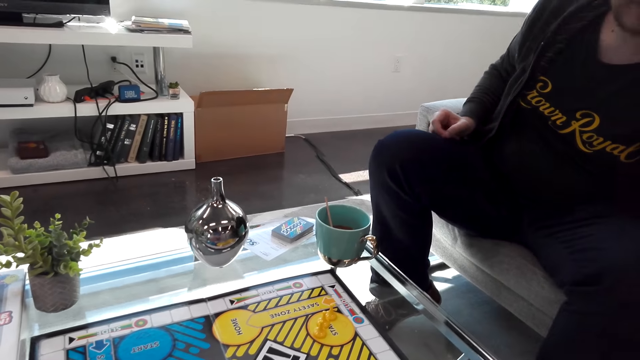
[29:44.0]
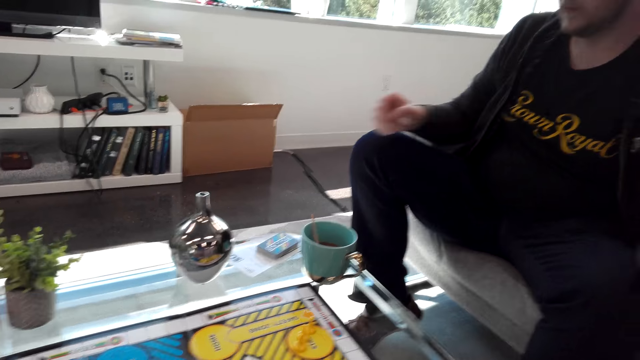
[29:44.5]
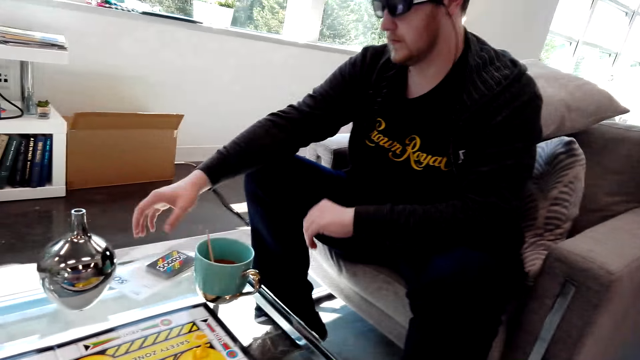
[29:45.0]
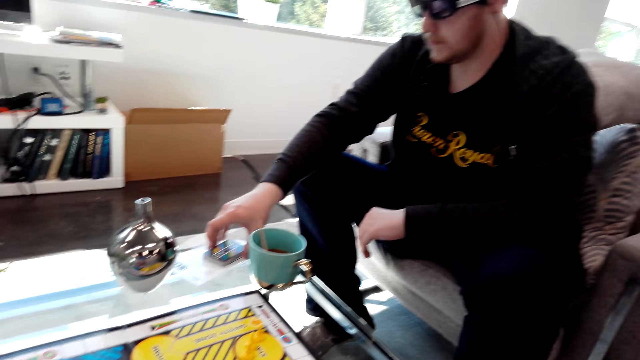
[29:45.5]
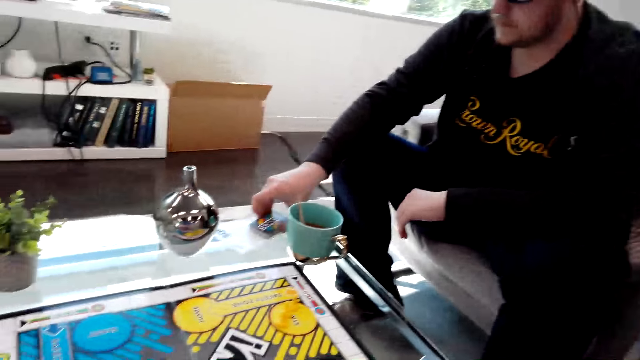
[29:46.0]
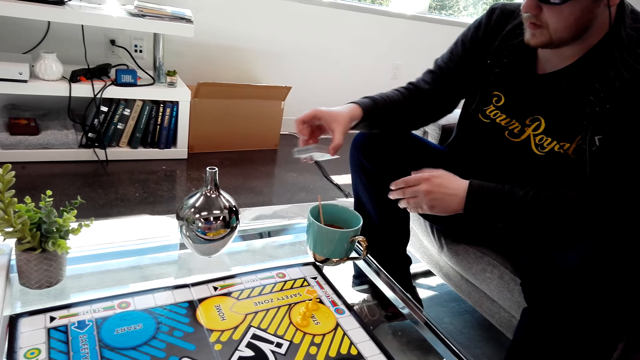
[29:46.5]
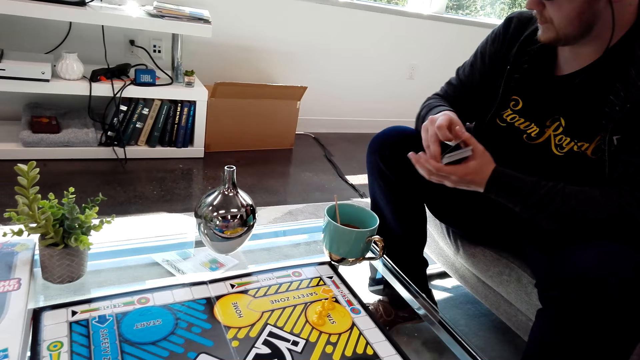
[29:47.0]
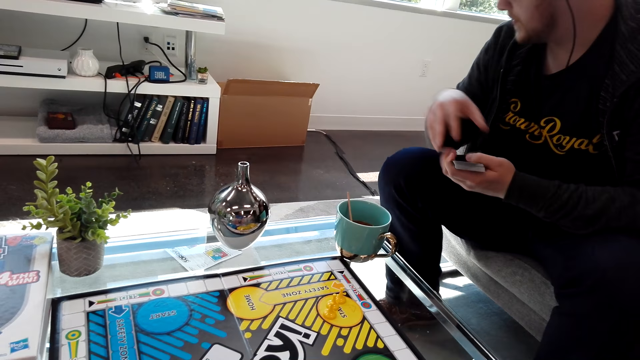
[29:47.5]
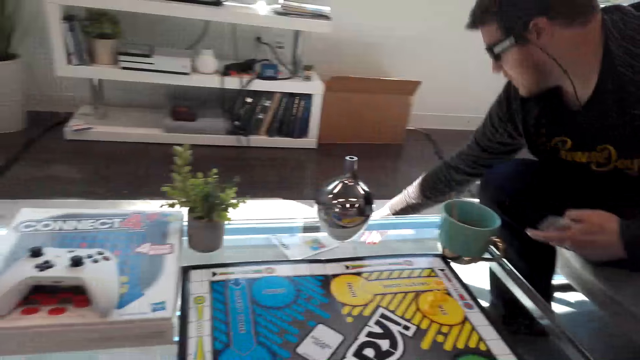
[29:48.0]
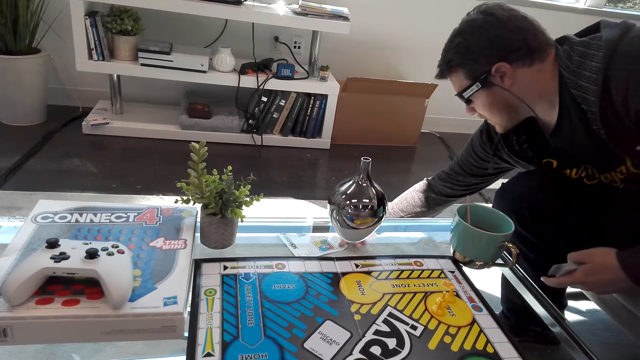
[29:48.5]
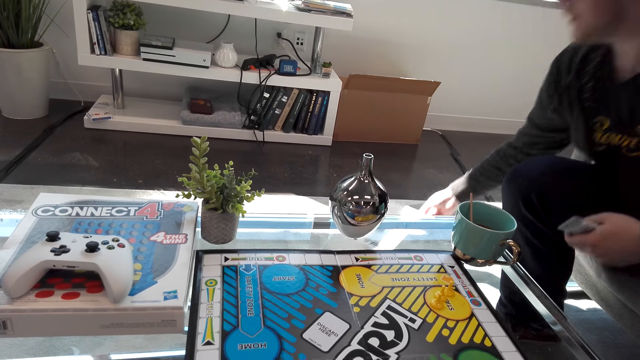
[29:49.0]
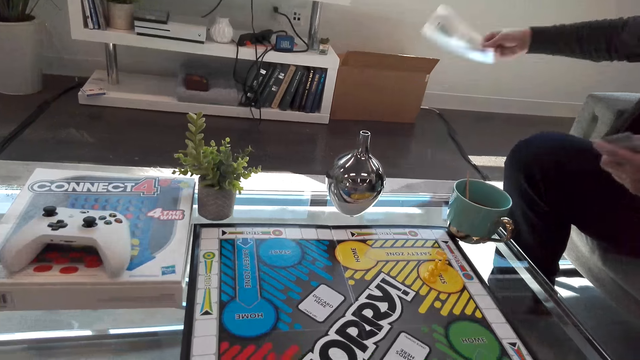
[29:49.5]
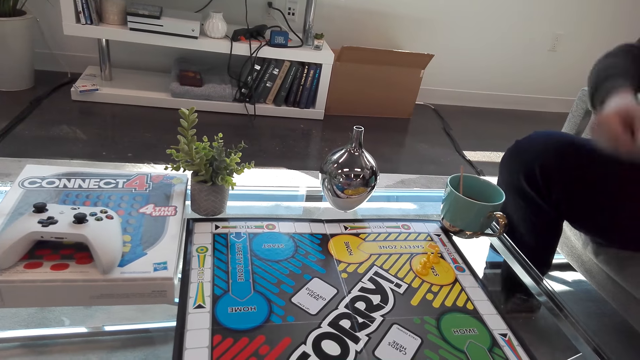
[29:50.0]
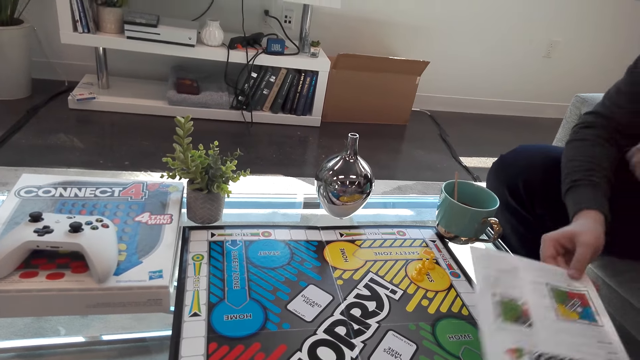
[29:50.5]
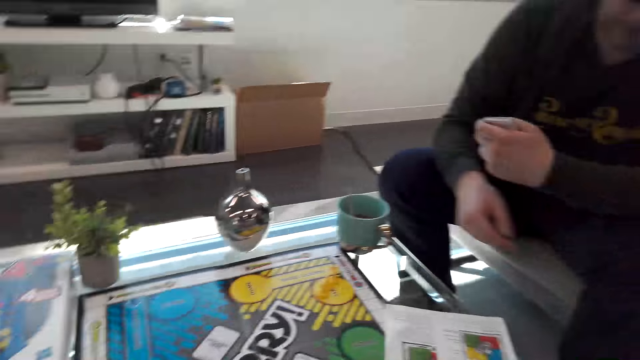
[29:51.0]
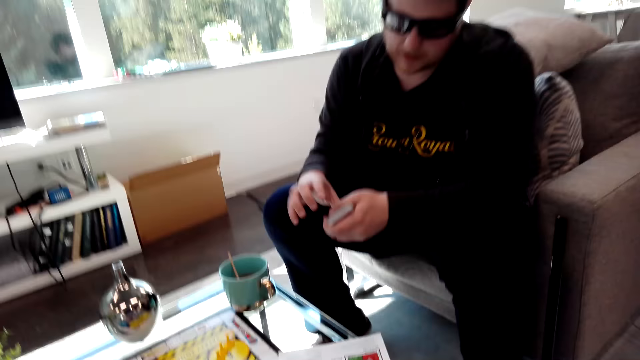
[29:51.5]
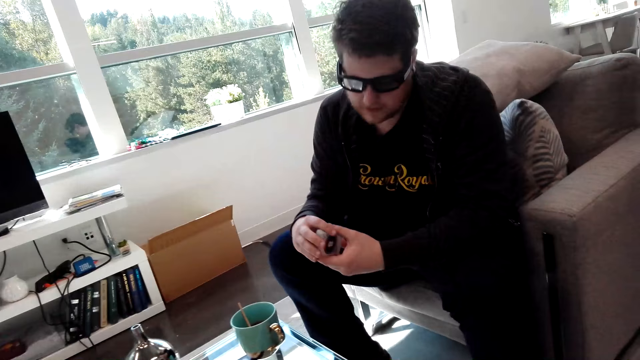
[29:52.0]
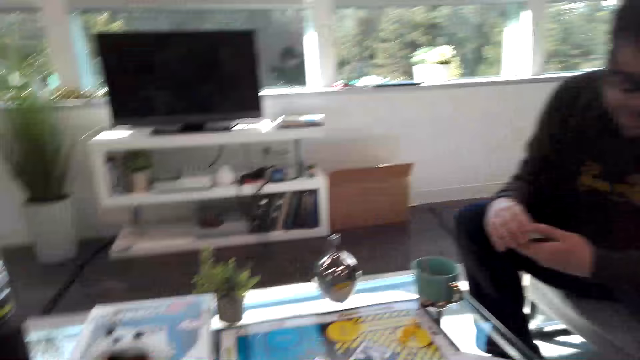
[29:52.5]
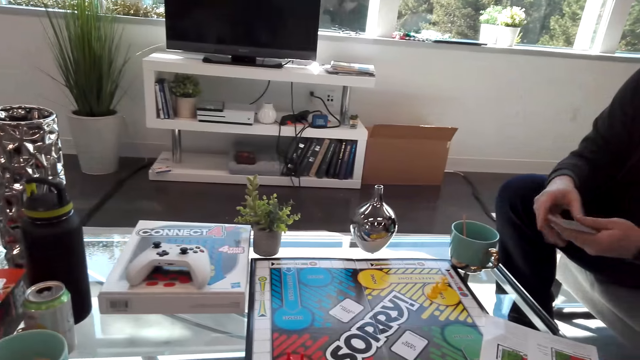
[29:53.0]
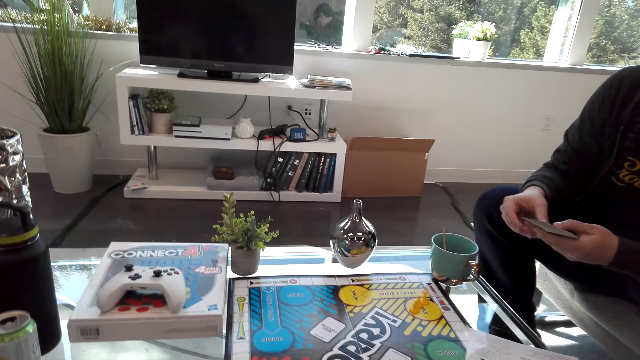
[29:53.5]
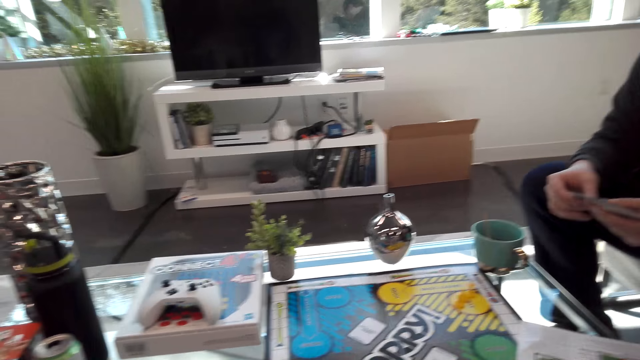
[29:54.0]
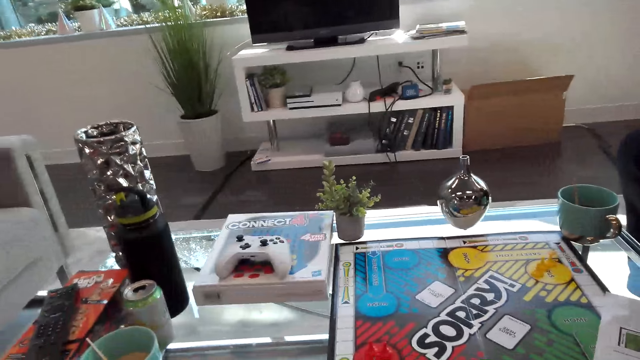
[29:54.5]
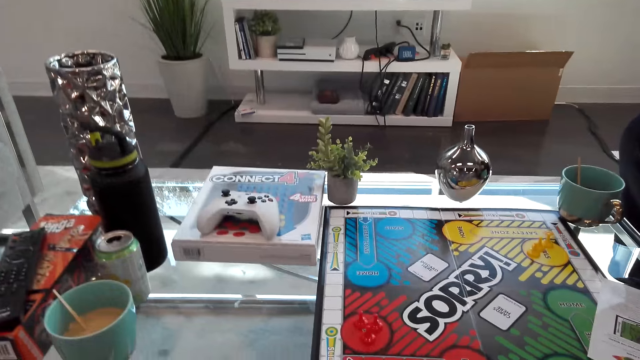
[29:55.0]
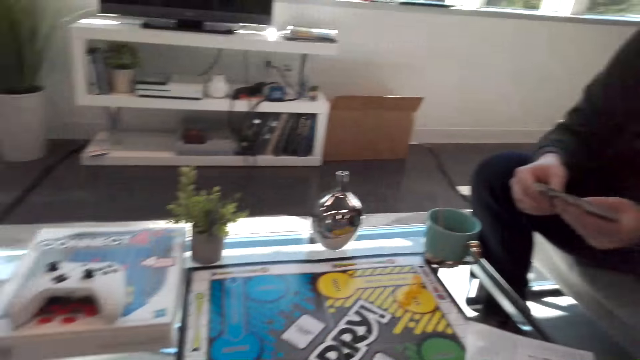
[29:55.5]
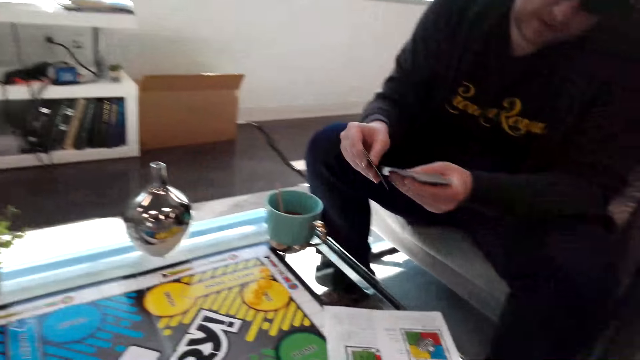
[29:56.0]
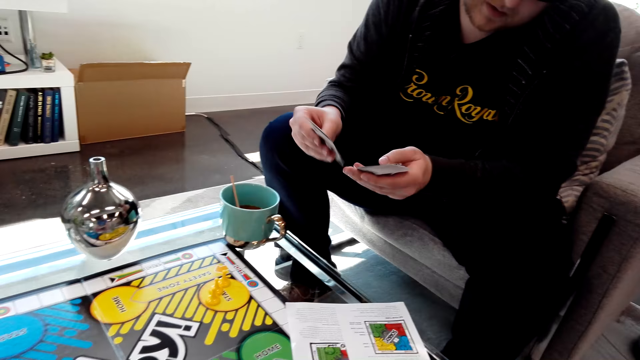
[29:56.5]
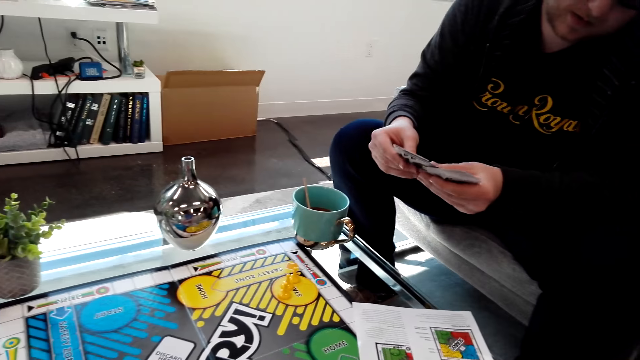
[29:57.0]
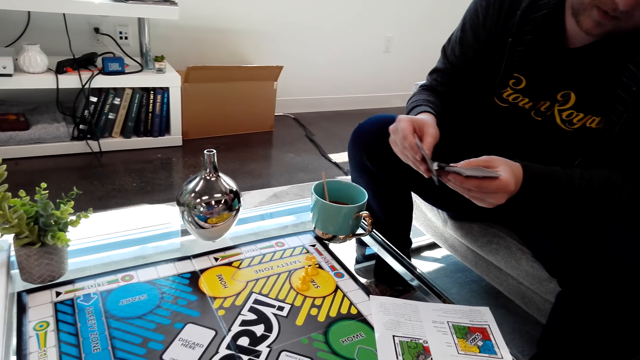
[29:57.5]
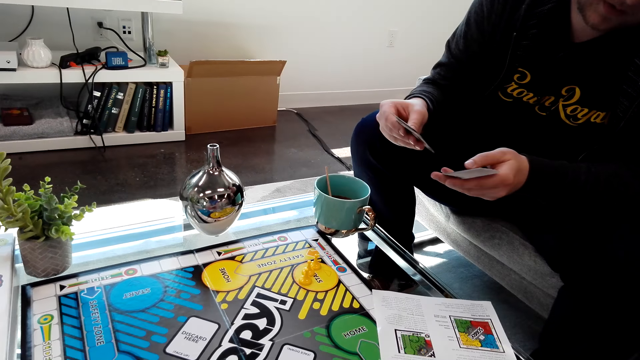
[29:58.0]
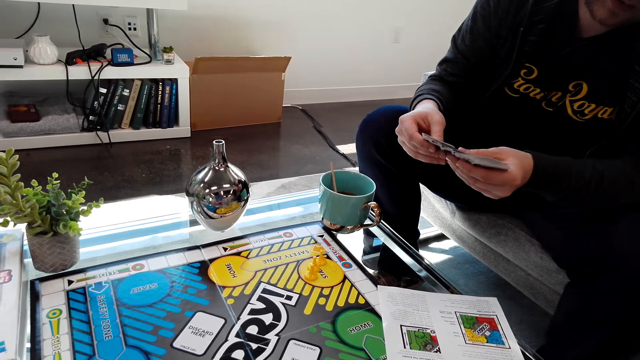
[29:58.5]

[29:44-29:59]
A person picks up the cards. The person picks up the instruction paper, puts the instruction paper on the table, and shuffles the cards.

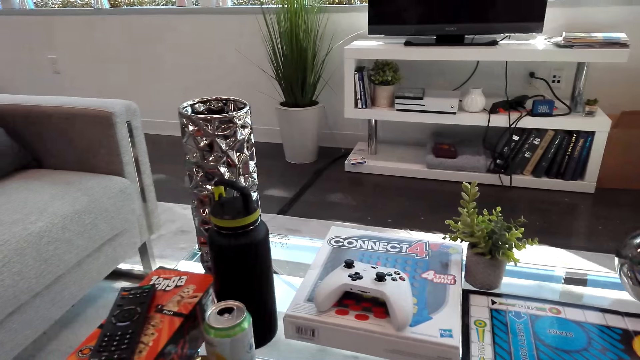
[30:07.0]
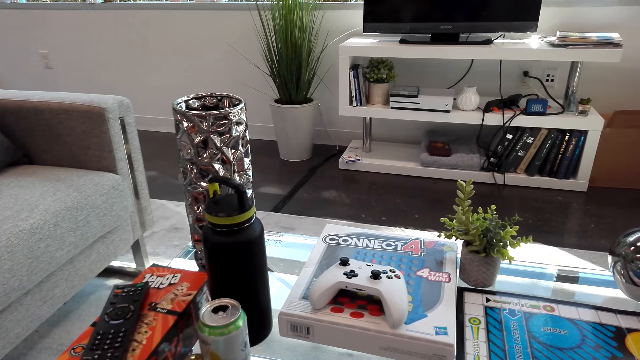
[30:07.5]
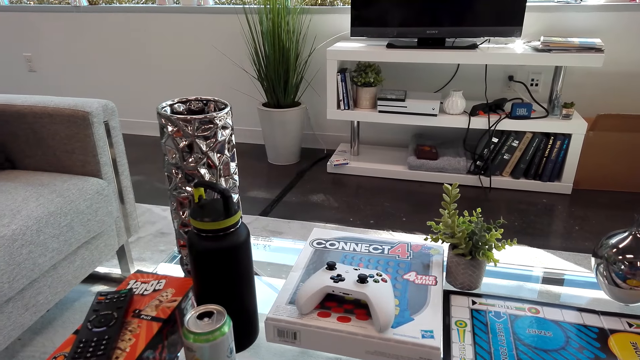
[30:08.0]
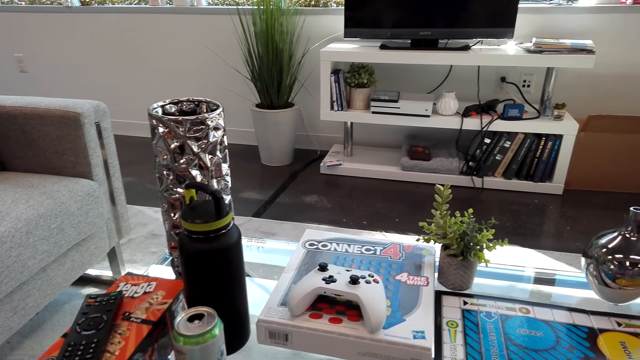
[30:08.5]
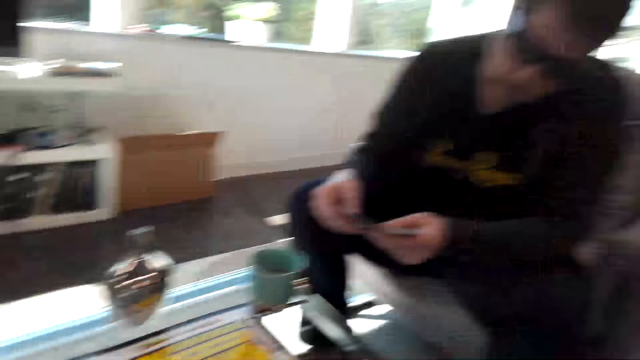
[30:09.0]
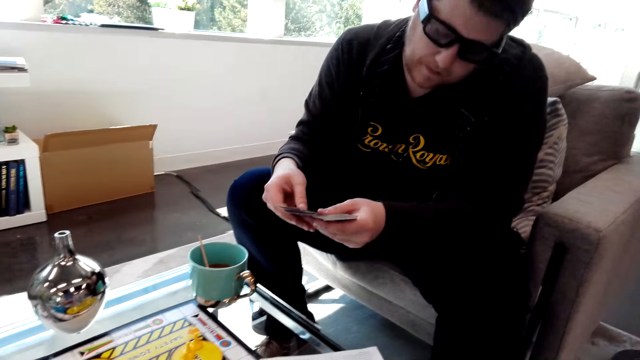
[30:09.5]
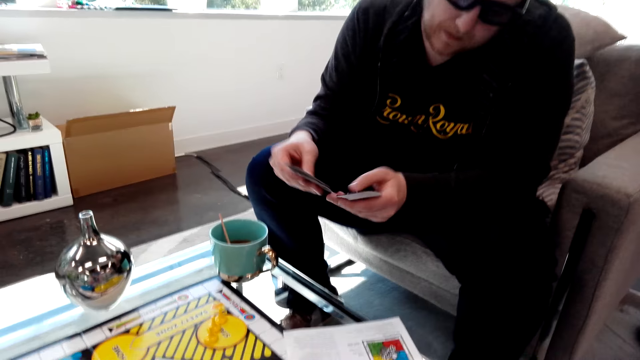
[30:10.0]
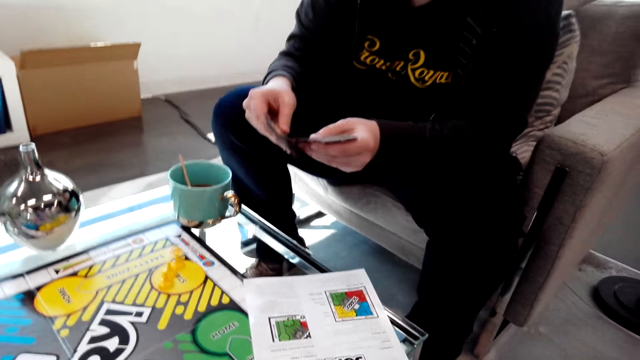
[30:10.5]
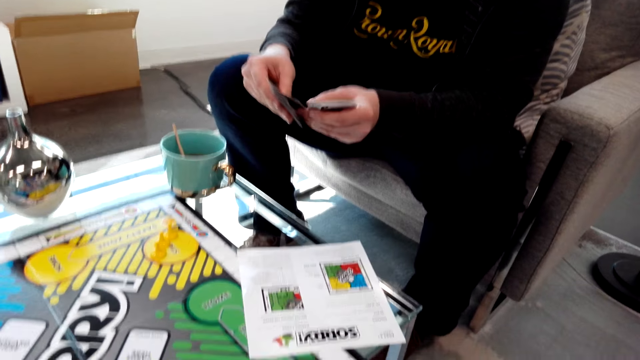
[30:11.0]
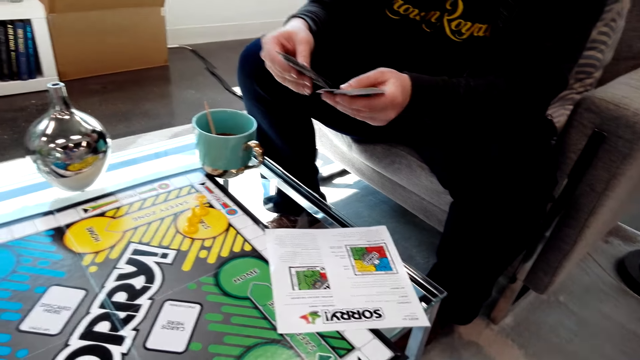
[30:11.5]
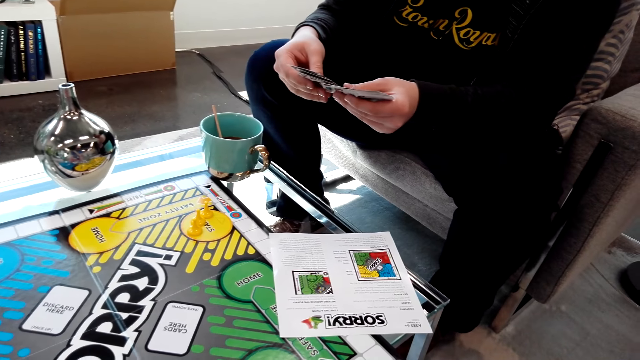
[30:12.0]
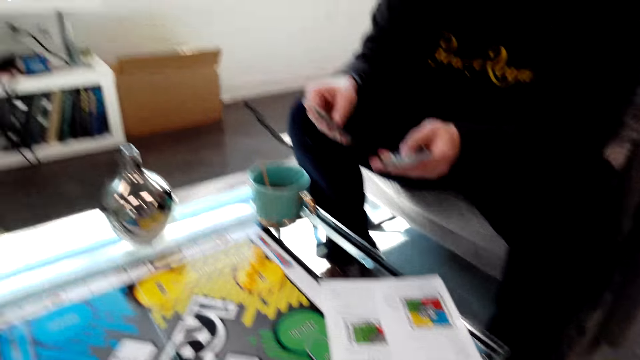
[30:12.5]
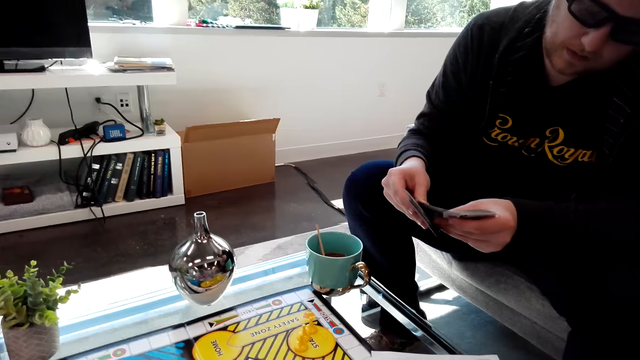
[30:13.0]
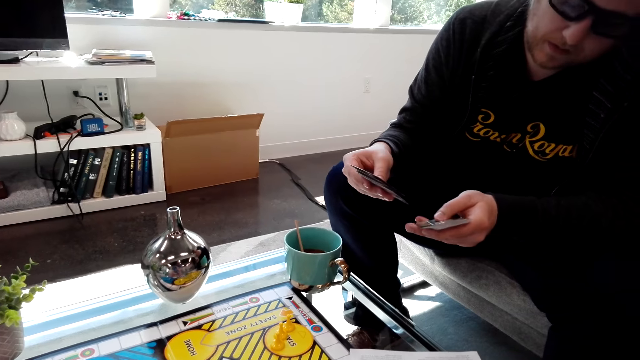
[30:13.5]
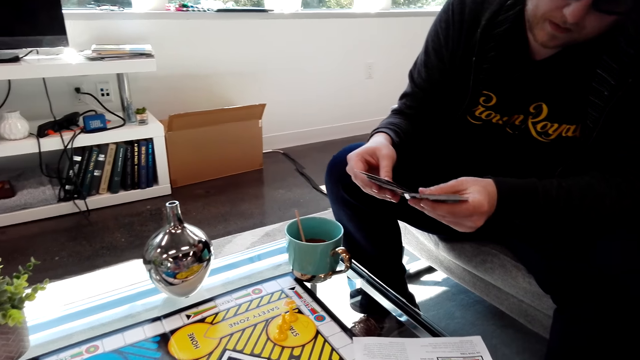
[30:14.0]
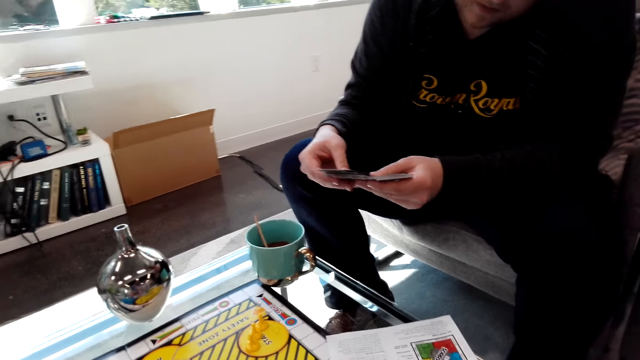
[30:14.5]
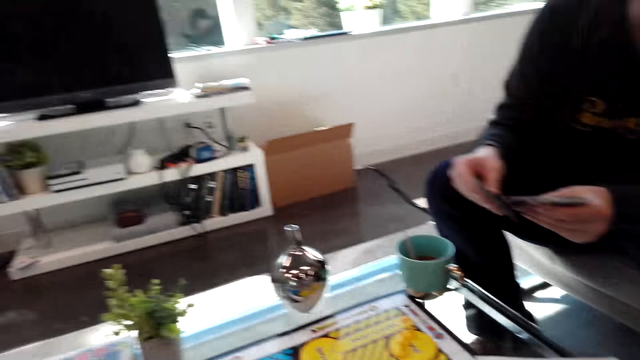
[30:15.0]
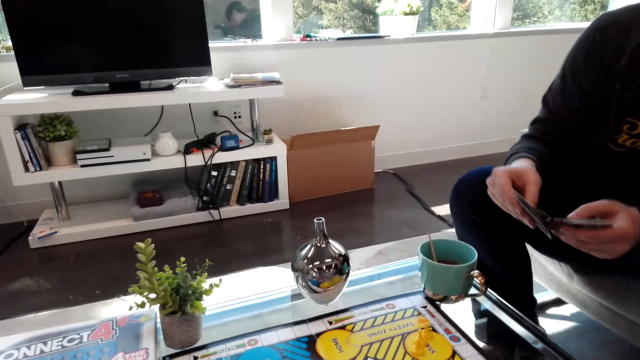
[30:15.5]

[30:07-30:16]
The camera wearer looks around. A person reads the instruction paper.
